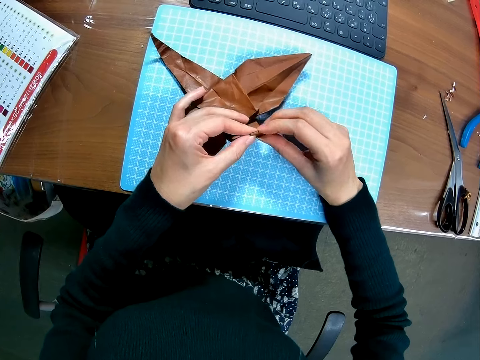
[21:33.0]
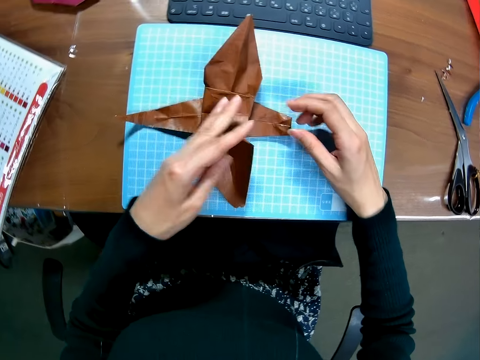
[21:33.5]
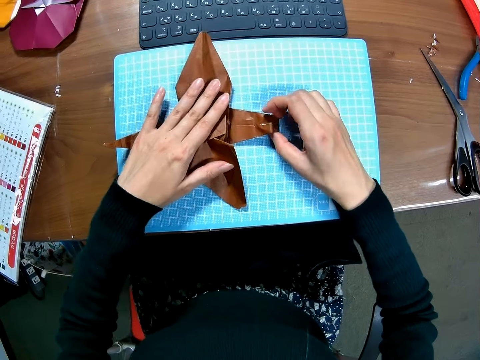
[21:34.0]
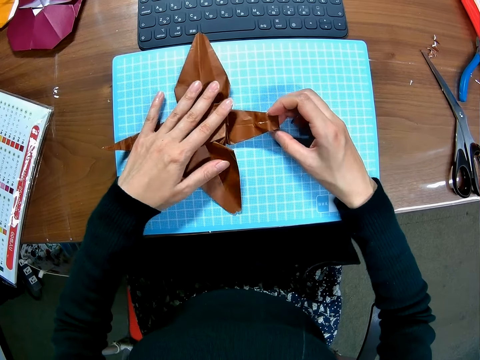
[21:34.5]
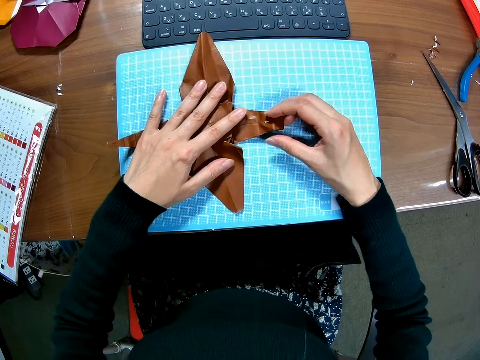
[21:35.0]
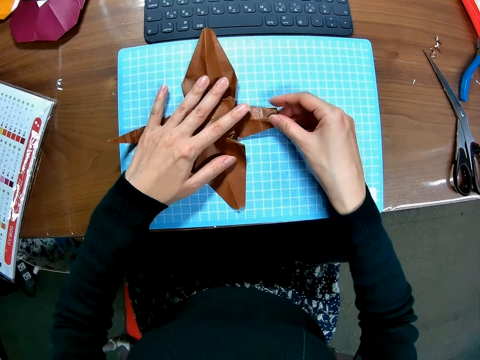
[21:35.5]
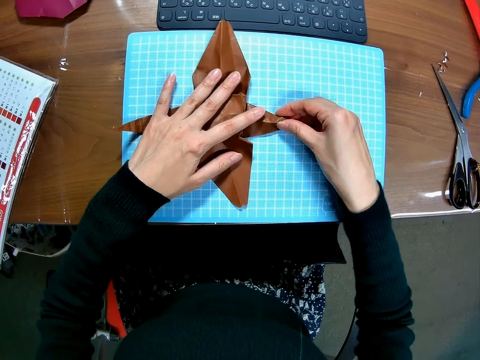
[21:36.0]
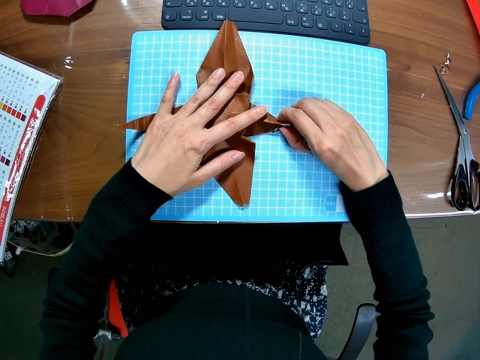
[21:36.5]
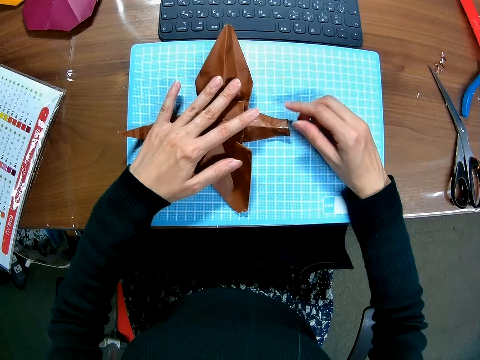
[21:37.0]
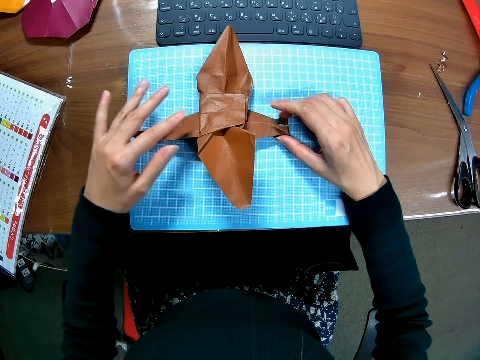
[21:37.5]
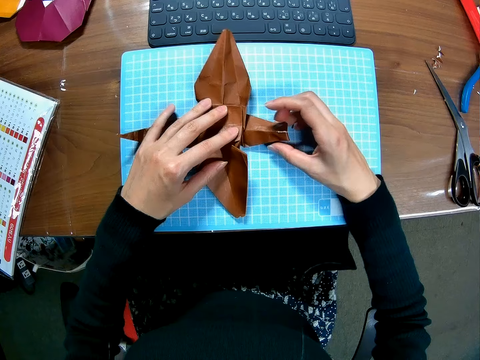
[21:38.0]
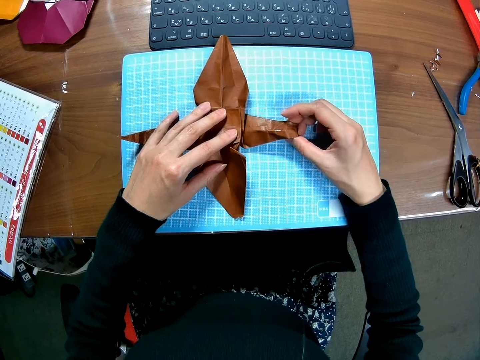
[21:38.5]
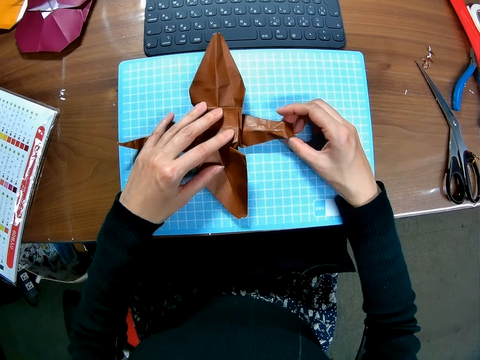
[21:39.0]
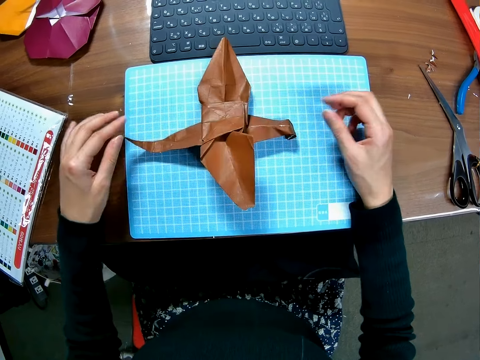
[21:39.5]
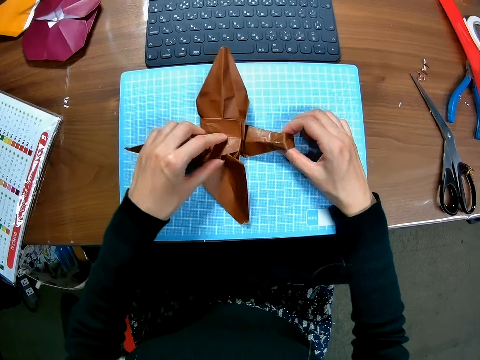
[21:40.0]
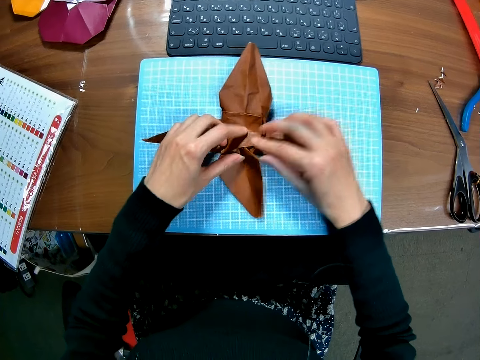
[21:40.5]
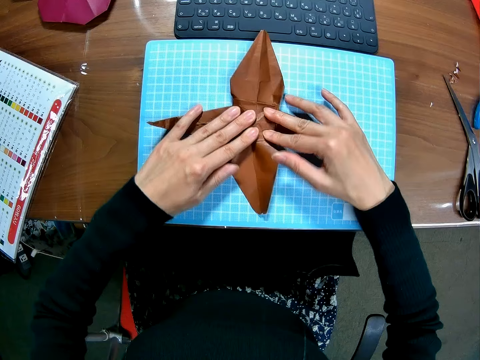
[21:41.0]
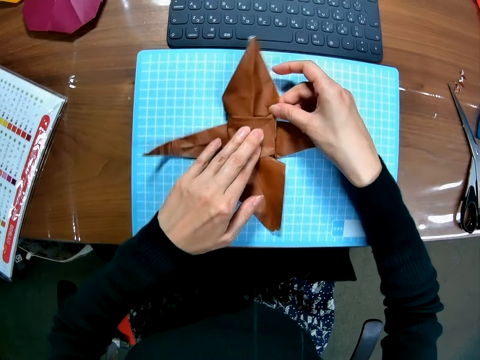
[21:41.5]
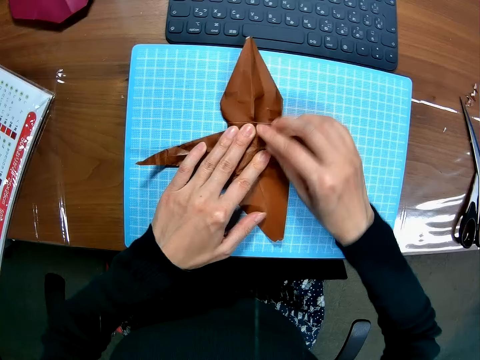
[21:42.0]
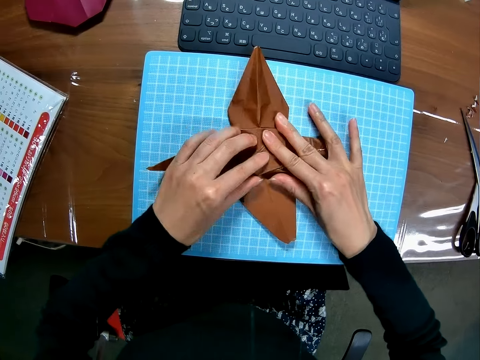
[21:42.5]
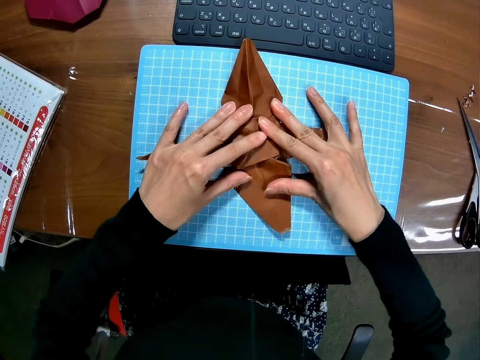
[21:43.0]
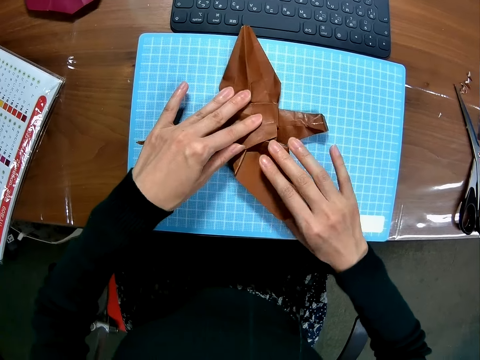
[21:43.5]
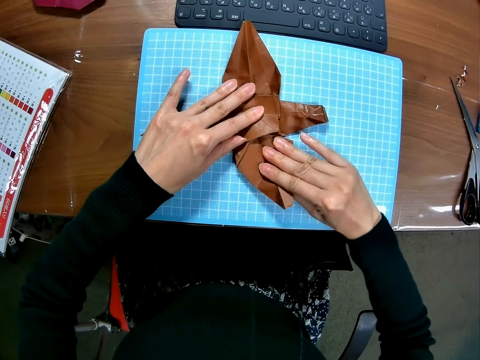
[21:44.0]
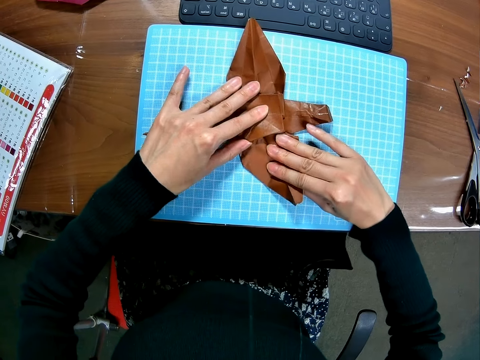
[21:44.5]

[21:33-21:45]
The camera wearer folds a craft paper on a cutting mat. They adjust the craft paper on the cutting mat.

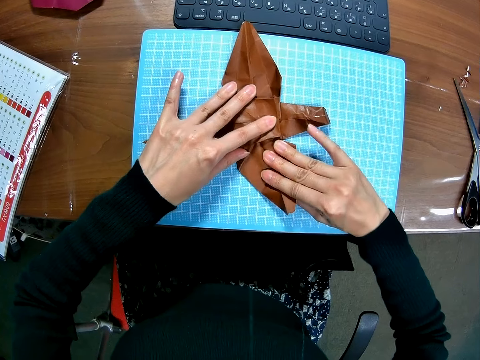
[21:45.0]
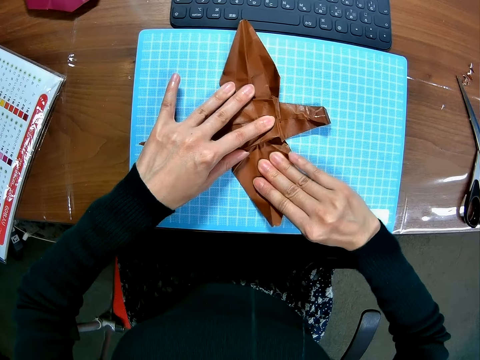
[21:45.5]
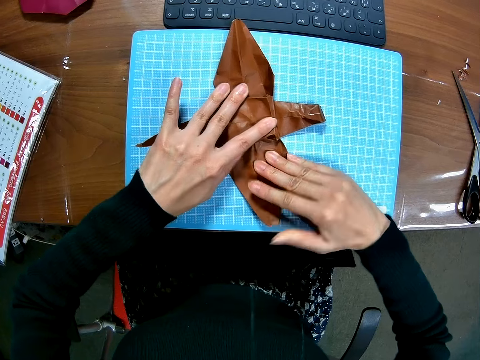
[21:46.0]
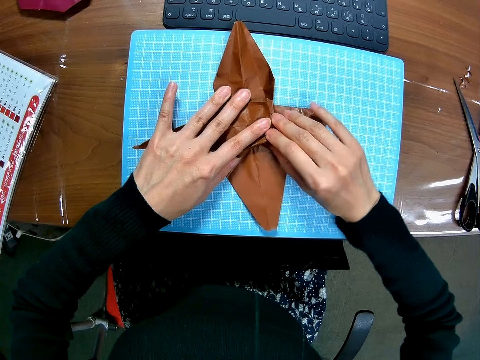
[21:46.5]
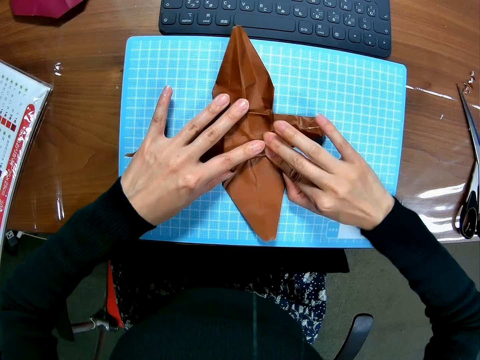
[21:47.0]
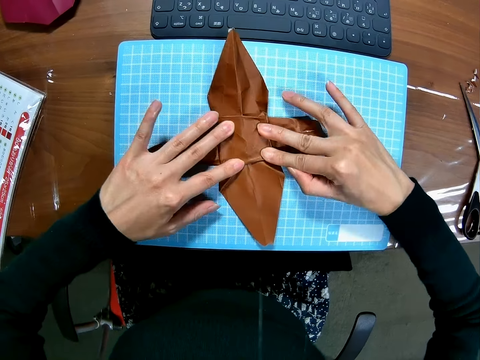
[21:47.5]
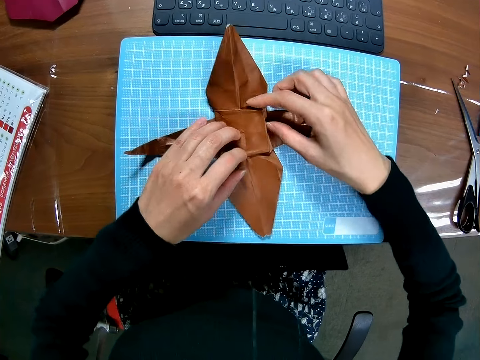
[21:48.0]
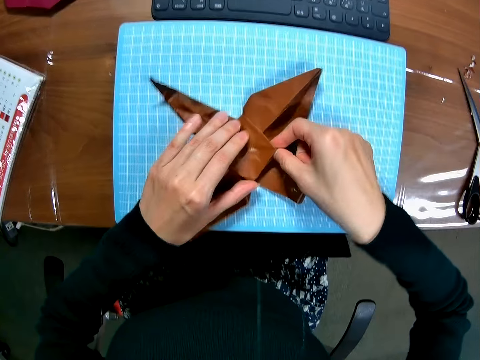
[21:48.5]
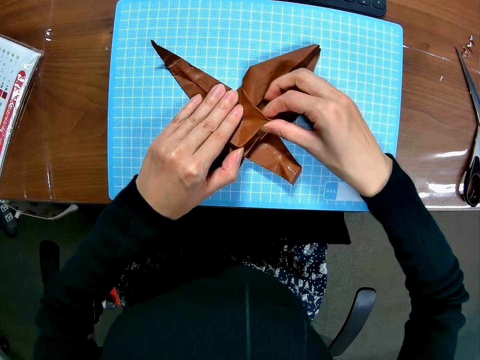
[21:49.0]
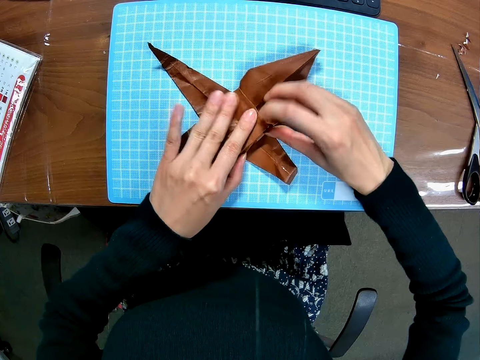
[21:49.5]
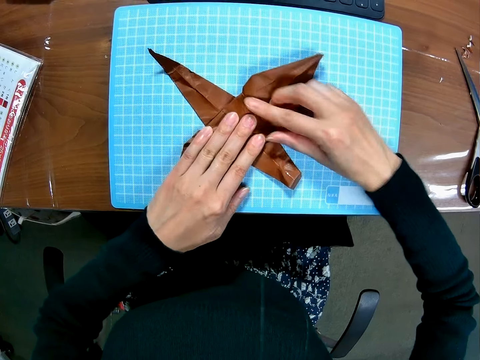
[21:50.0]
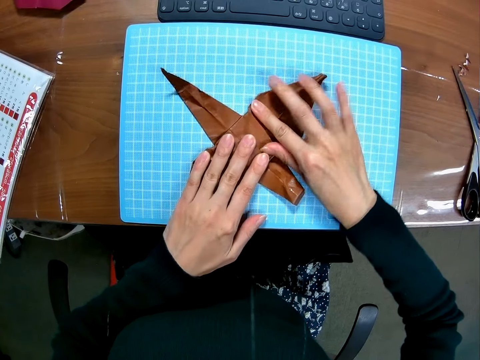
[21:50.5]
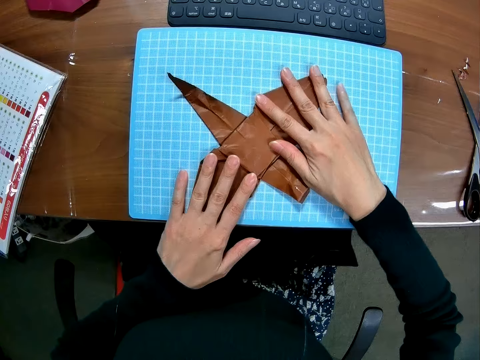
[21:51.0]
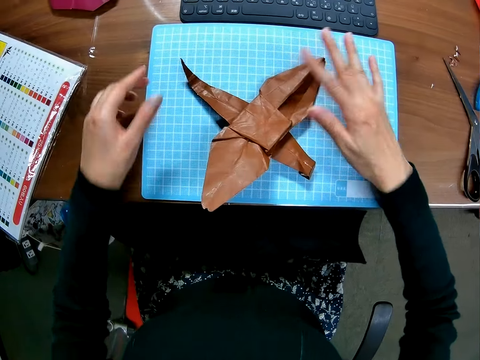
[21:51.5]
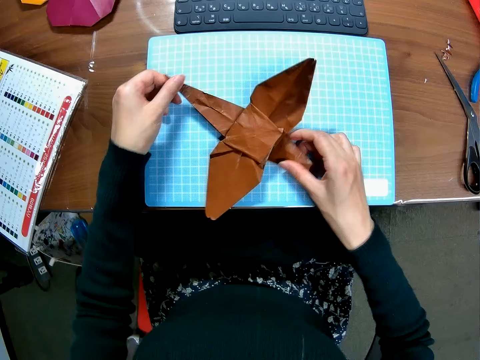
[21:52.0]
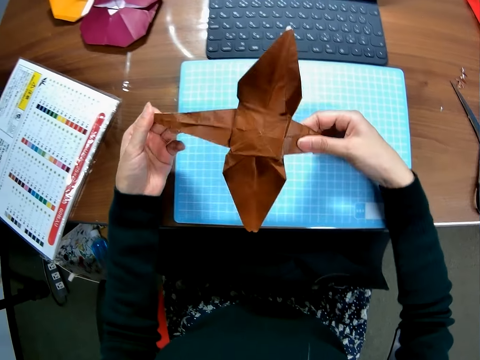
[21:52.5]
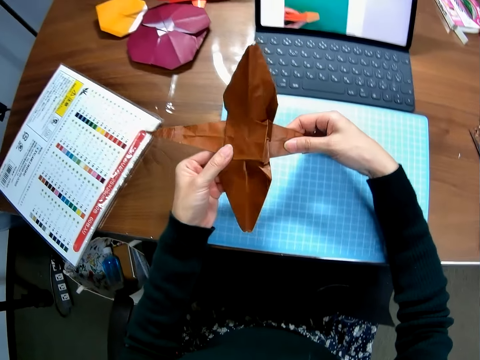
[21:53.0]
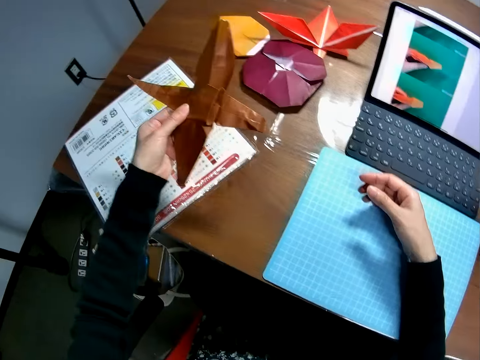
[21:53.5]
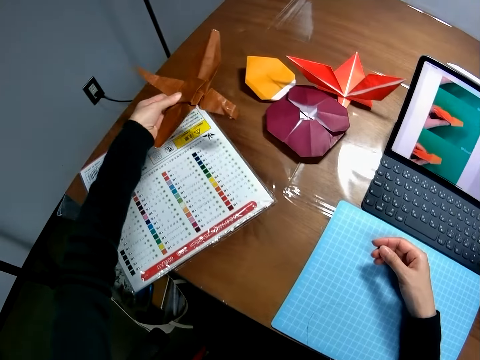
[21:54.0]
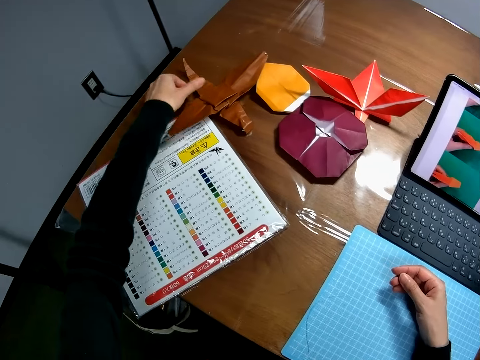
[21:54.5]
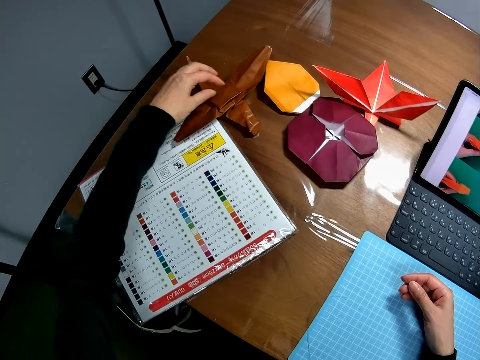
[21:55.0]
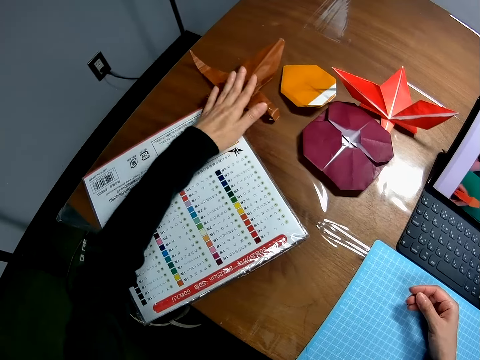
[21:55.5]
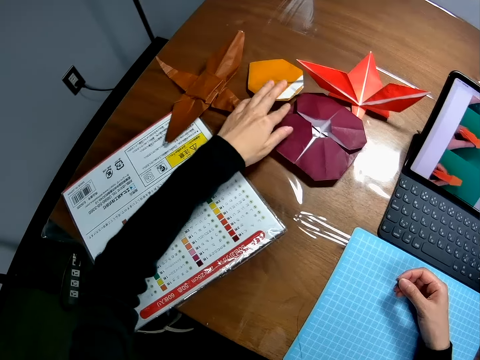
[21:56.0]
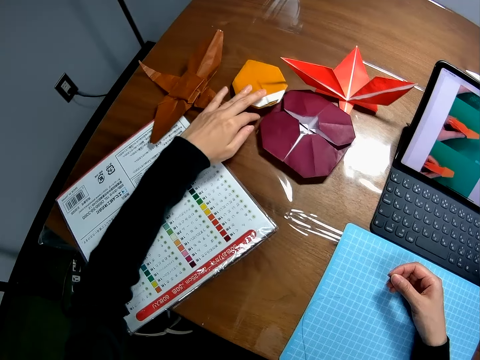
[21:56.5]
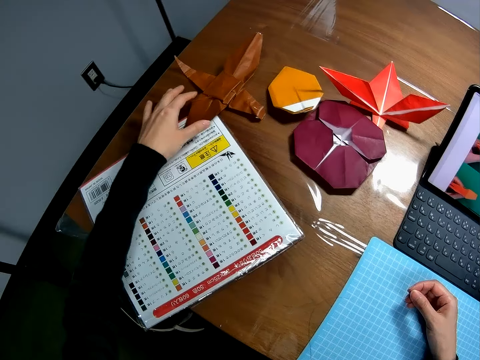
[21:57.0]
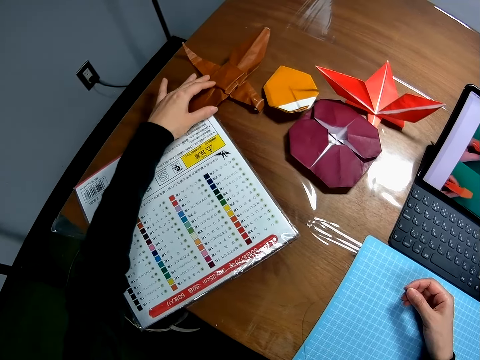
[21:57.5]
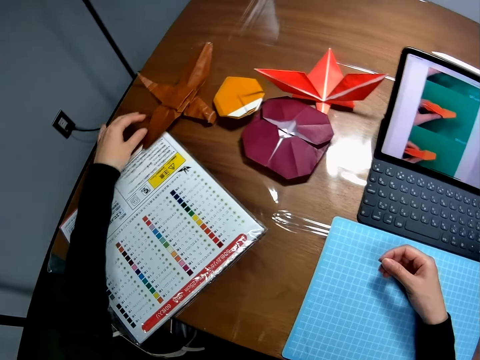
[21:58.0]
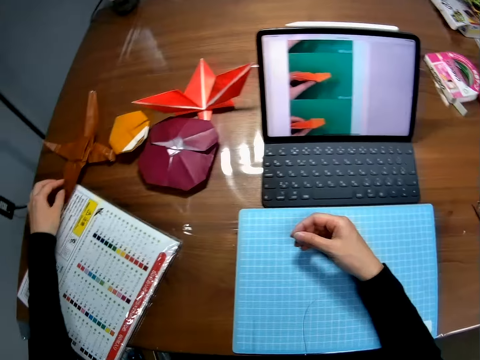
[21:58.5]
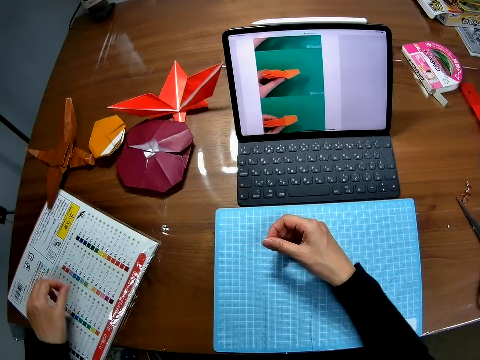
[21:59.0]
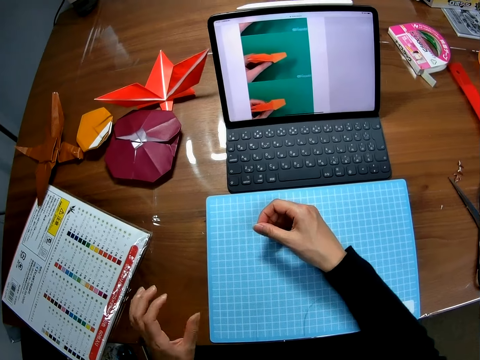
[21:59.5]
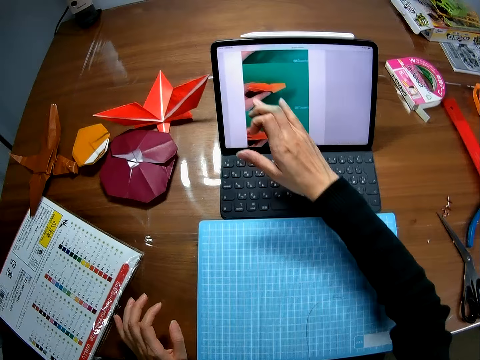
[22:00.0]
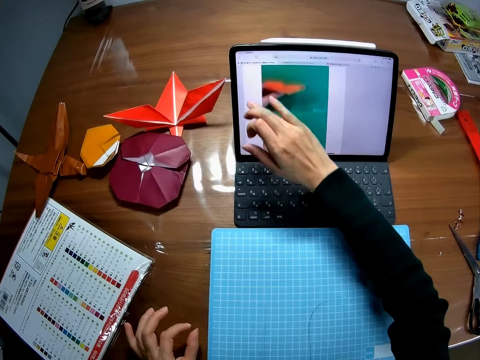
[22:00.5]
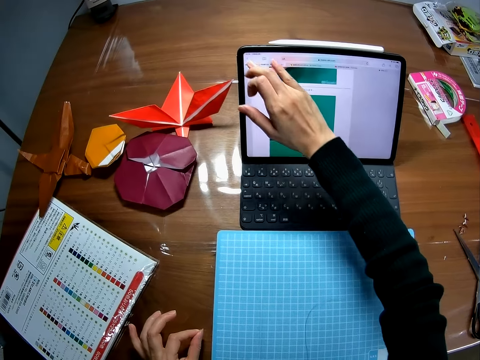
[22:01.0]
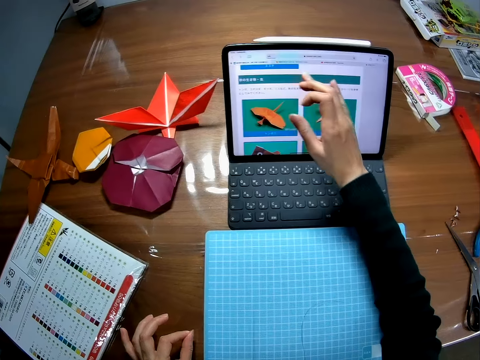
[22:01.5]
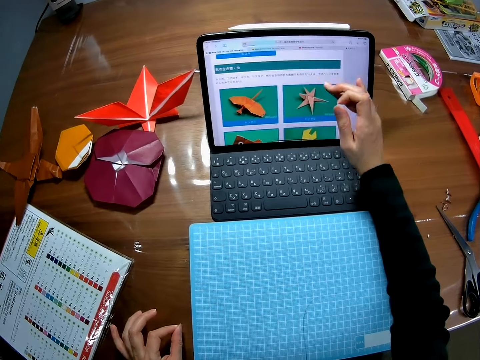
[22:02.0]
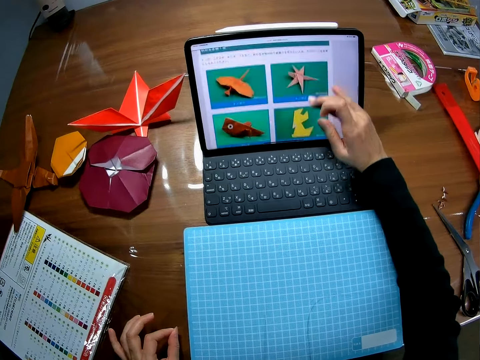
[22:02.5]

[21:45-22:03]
The camera wearer folds a craft paper on a cutting mat. She adjusts the craft paper on the cutting mat. She picks up the craft paper from the cutting mat. She puts down the craft paper on a table. She adjusts the paper crafts on the table with her left hand. She moves the craft paper on the table. She looks around the table. She operates a laptop on the table with a hand.
